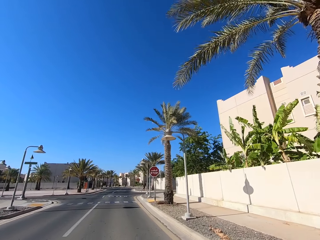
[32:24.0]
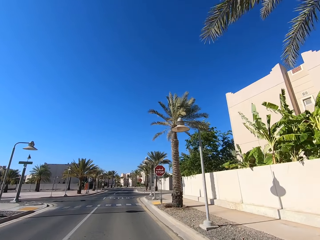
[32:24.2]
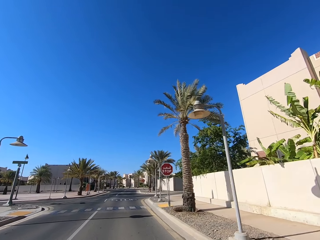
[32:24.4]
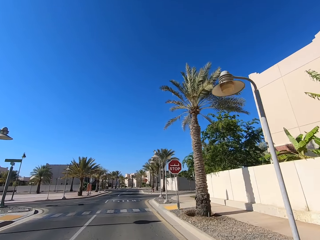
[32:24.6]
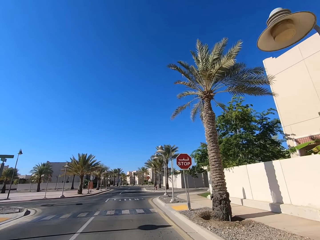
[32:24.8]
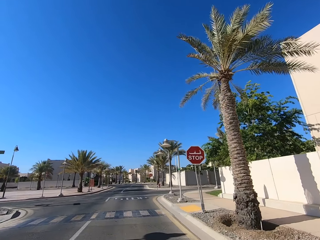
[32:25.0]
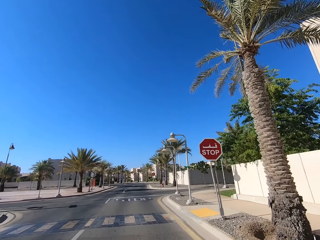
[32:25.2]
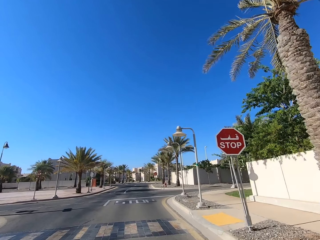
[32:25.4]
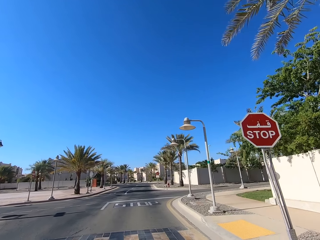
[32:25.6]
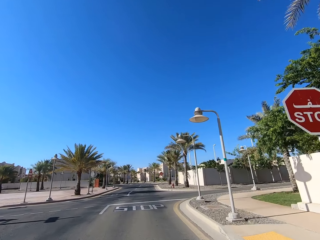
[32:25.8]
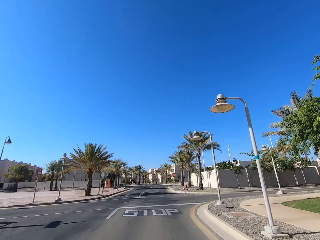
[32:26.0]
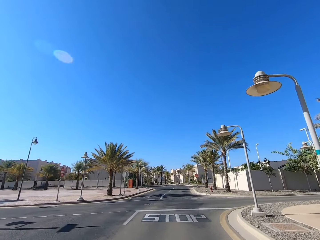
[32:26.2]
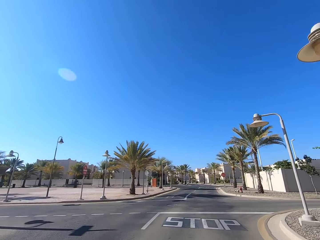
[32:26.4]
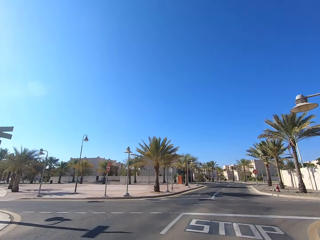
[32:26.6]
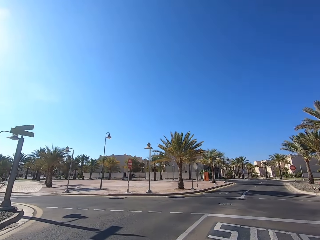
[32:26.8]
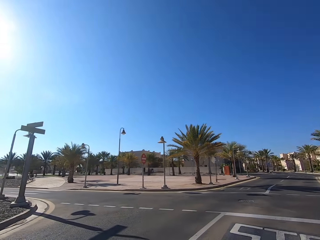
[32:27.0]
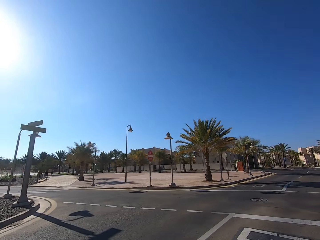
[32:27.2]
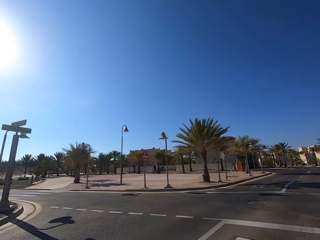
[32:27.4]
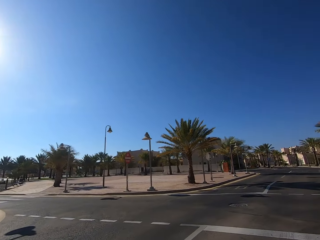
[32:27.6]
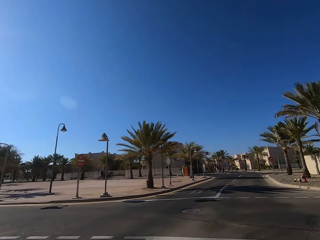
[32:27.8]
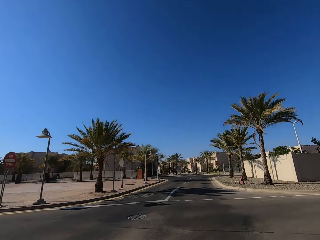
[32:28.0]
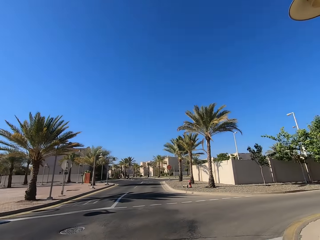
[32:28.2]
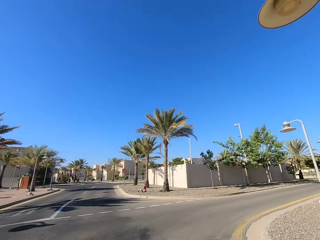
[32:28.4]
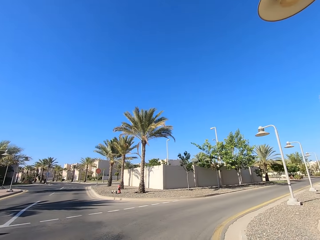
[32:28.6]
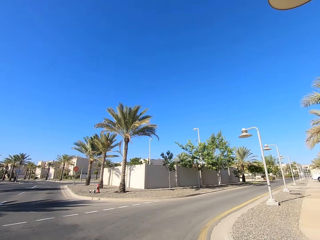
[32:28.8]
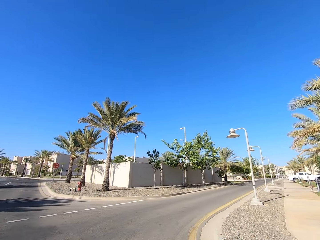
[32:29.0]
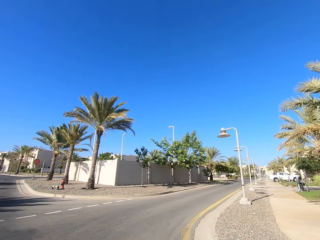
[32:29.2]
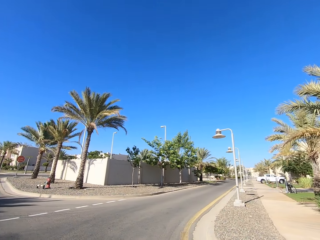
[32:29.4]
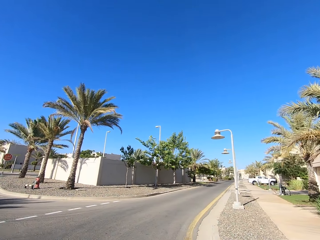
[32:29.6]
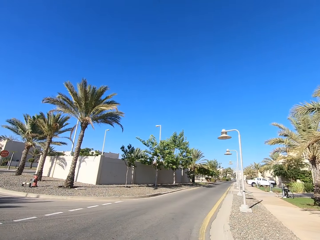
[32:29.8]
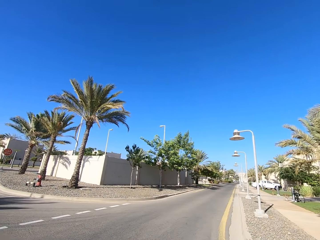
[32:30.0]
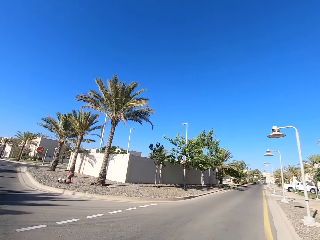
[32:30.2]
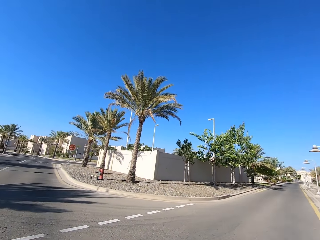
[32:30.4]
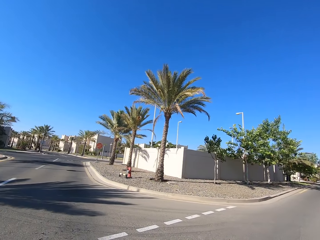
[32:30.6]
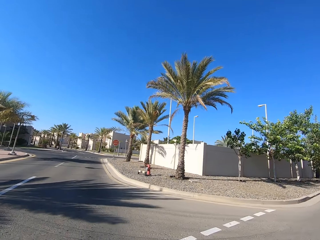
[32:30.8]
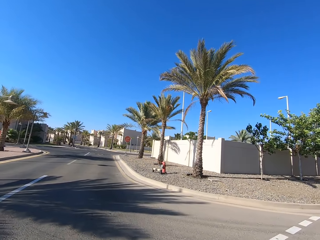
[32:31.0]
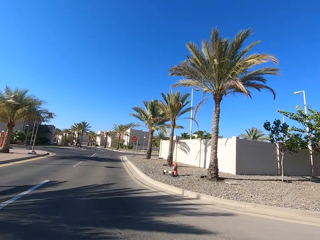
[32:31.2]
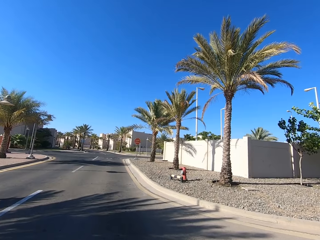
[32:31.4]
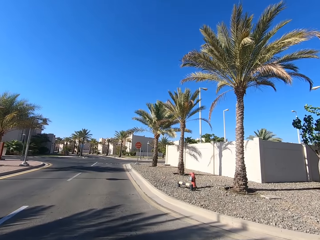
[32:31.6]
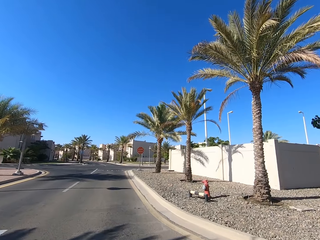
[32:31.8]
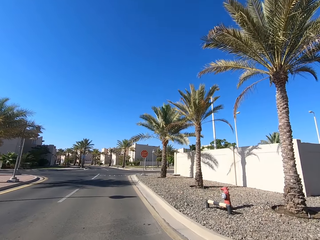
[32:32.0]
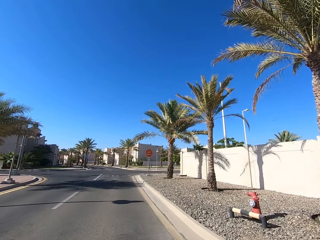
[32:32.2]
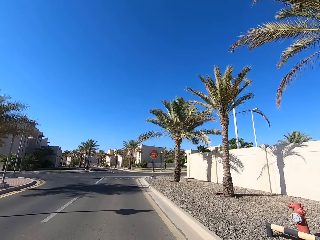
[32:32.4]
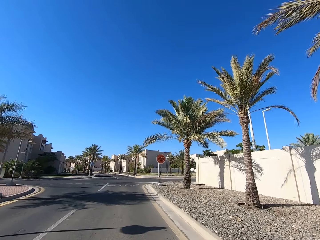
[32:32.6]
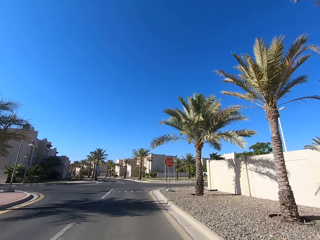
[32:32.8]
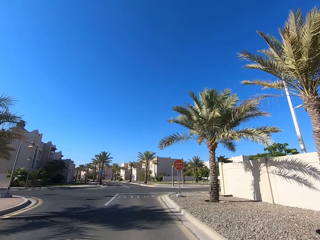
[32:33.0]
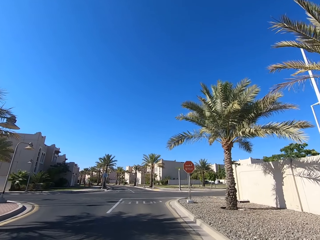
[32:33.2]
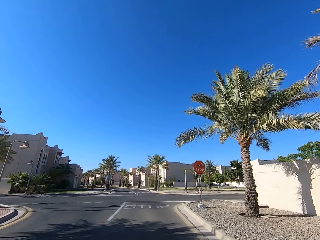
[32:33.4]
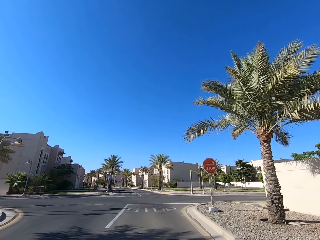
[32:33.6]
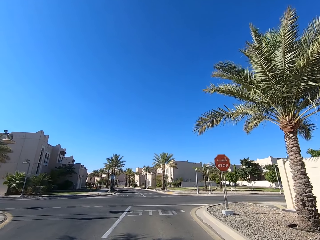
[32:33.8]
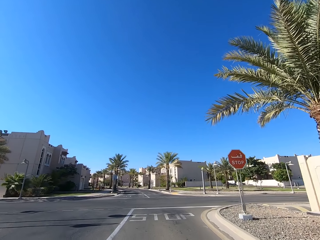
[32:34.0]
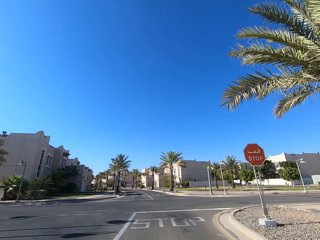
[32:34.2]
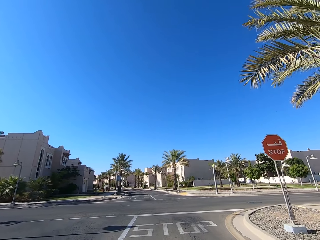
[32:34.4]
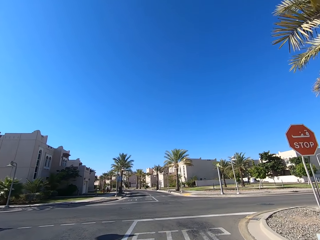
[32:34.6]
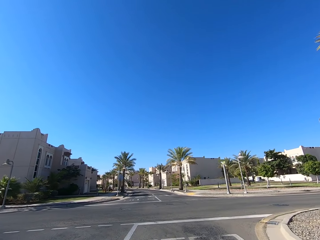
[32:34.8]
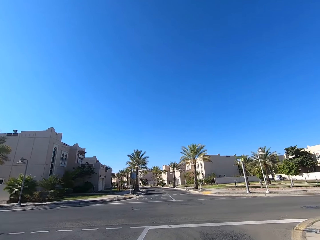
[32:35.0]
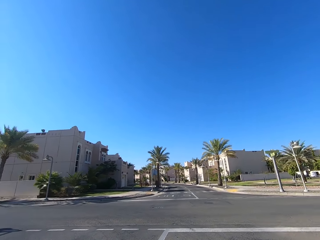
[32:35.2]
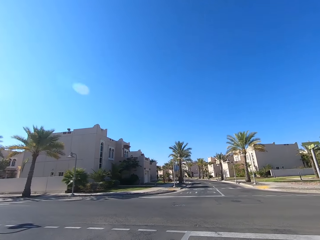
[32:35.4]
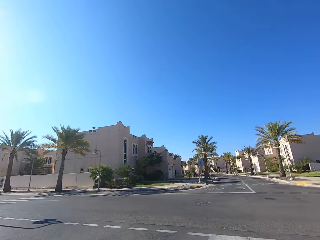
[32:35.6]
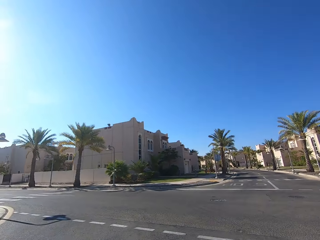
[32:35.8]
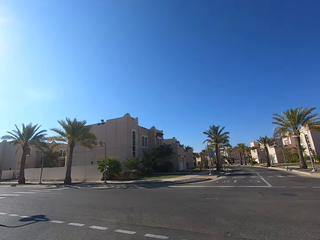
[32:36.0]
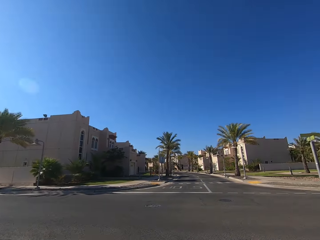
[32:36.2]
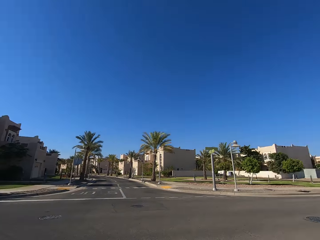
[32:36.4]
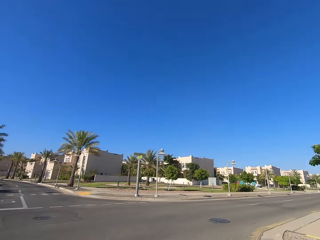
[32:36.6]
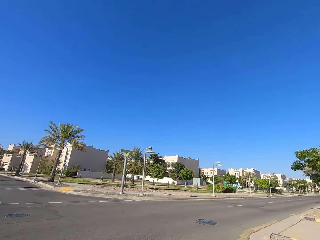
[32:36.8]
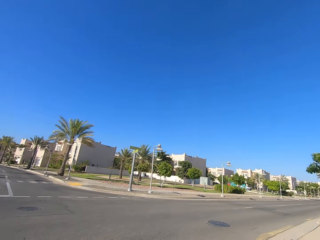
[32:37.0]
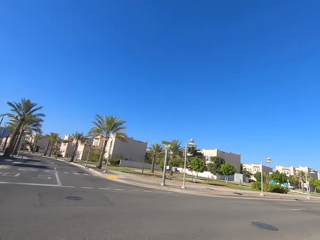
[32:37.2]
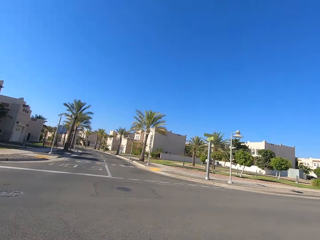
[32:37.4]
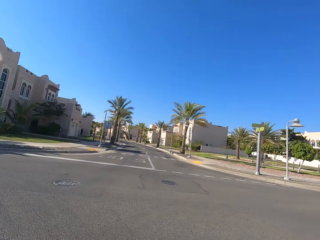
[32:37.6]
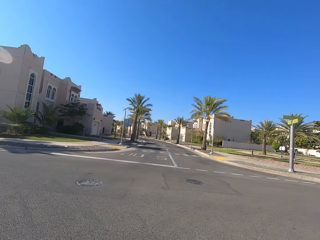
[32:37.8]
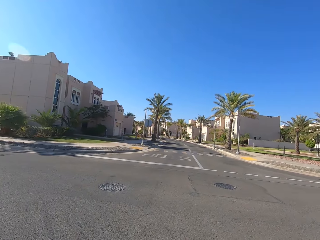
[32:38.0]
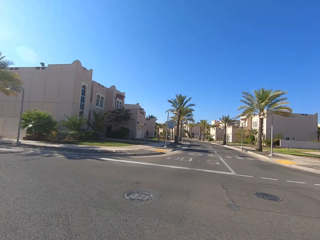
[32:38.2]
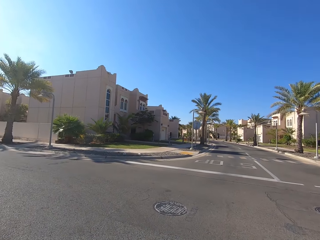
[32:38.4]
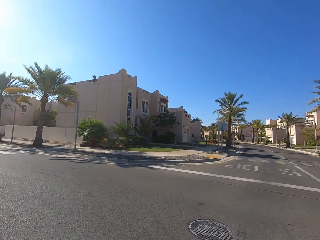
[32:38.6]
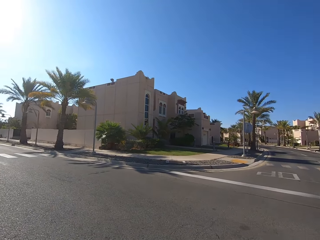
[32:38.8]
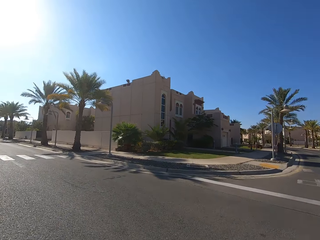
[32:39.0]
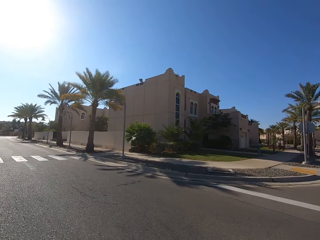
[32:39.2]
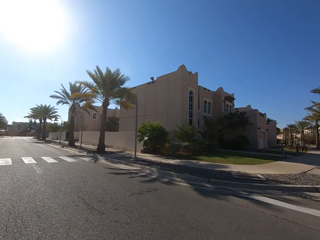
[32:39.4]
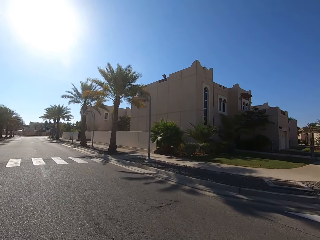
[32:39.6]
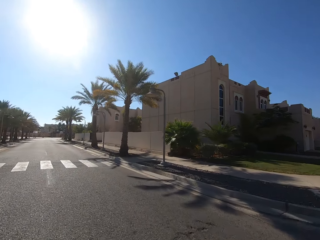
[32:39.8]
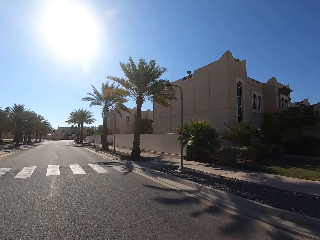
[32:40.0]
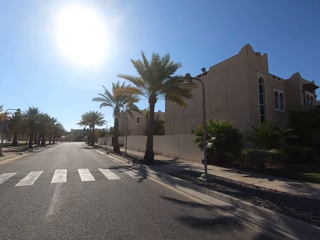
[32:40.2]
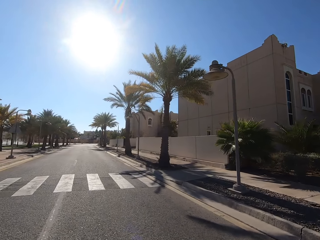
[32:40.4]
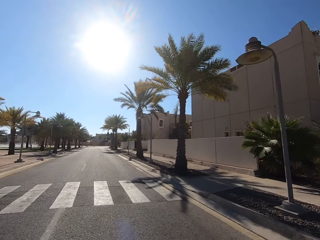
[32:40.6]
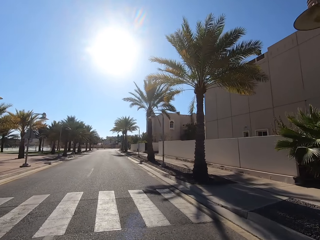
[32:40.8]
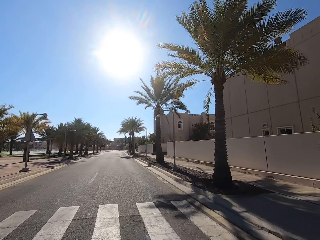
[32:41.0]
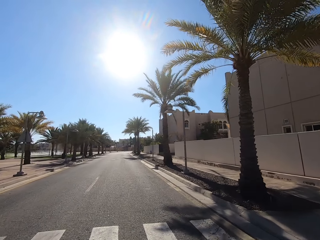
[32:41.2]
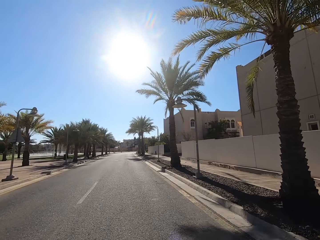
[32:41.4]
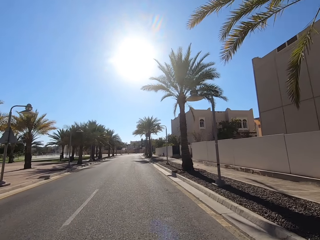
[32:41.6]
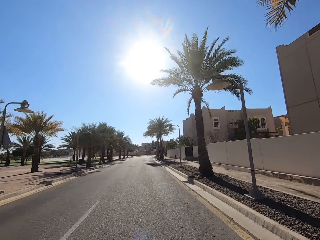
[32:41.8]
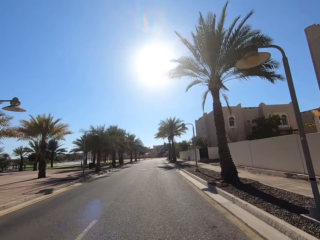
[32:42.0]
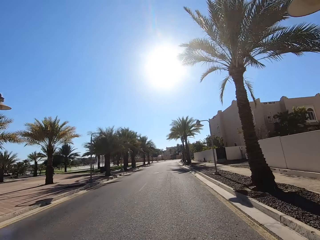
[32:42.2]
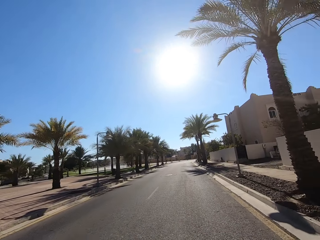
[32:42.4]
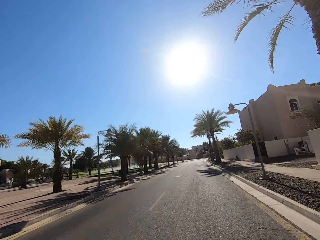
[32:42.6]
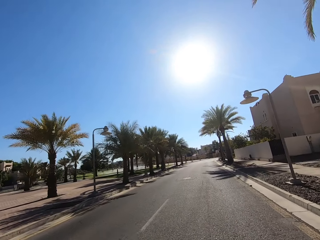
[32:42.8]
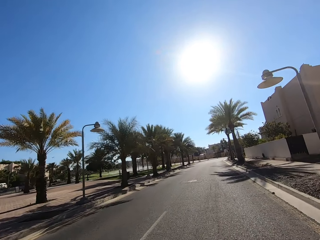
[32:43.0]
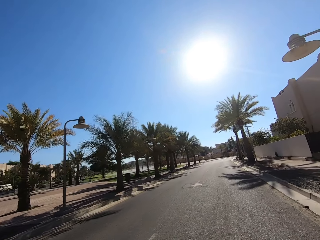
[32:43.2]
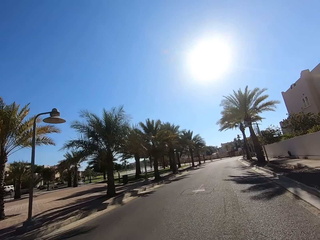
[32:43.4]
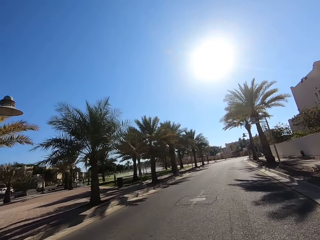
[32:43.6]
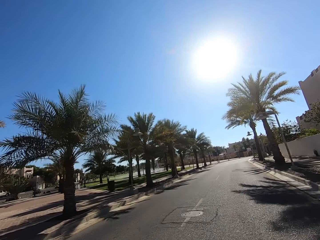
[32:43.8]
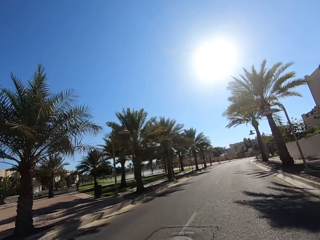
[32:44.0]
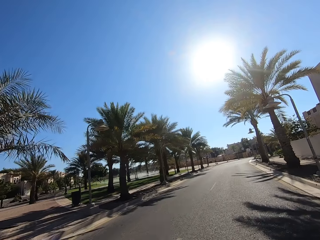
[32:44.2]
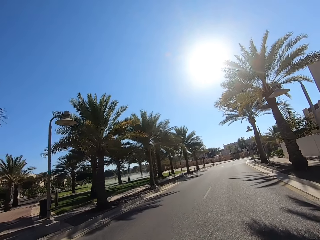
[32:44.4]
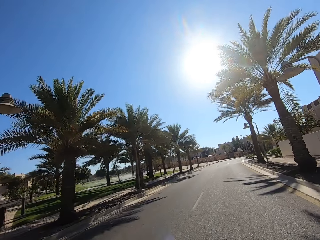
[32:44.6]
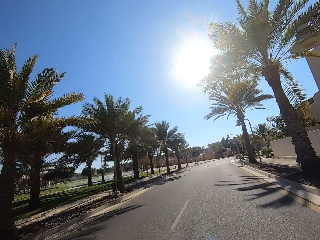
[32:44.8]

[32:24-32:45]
The camera wearer looks around. They ride a motorcycle on the road. They look around. They ride the motorcycle on the road to the left.
